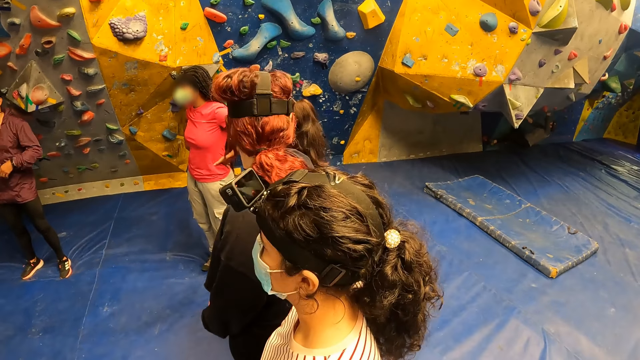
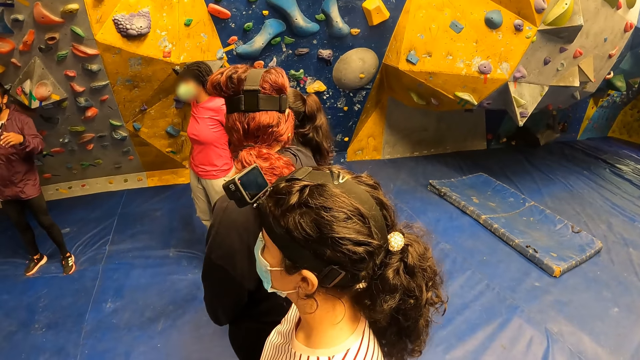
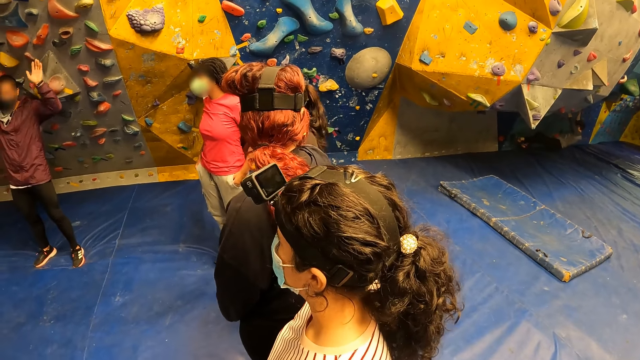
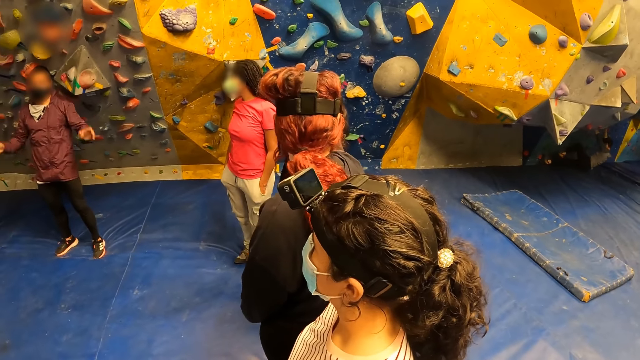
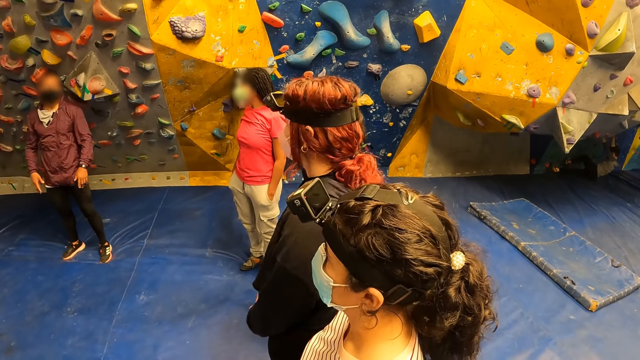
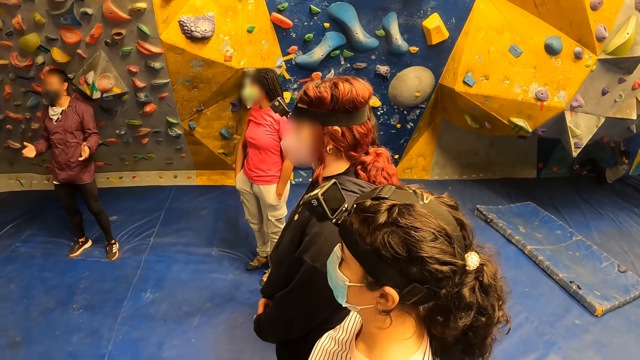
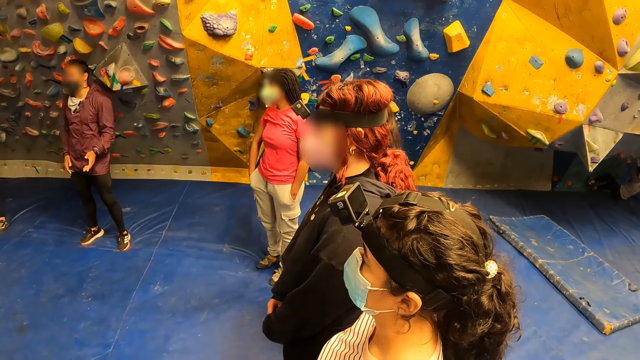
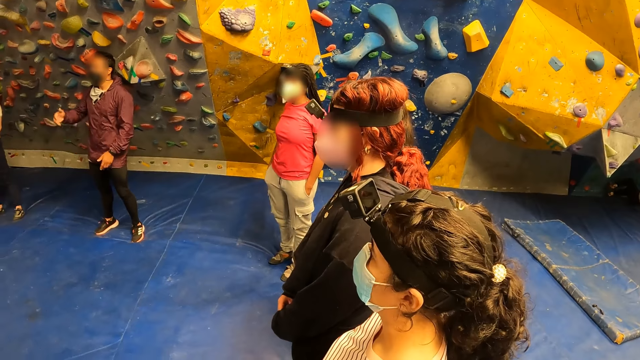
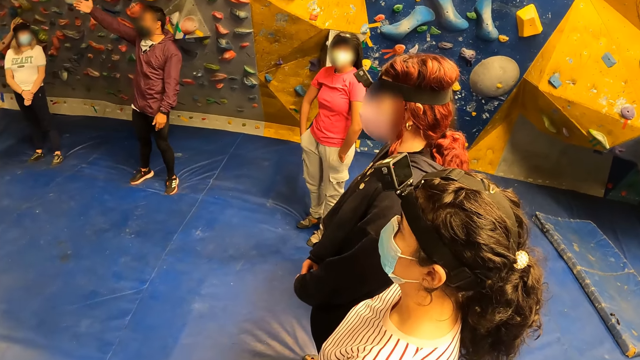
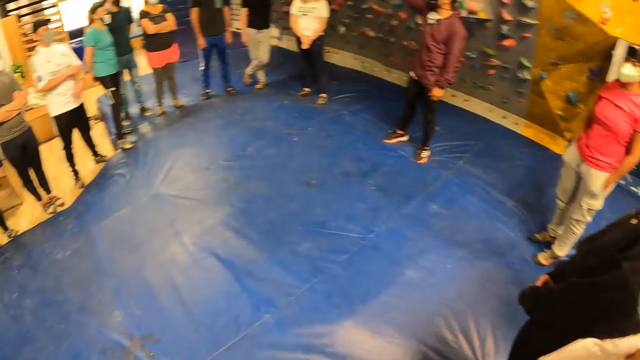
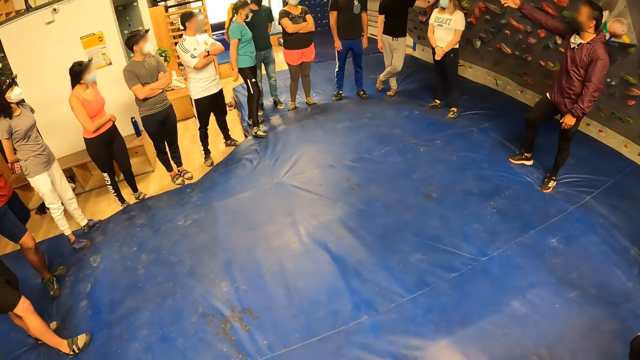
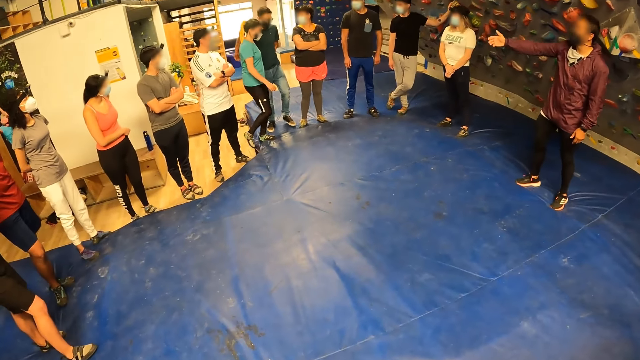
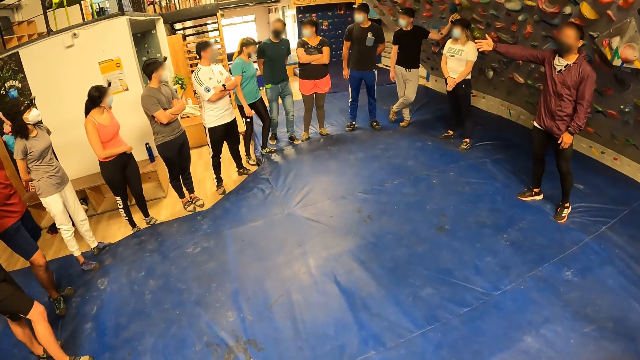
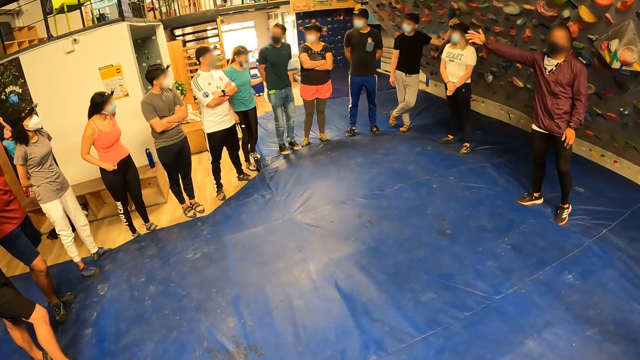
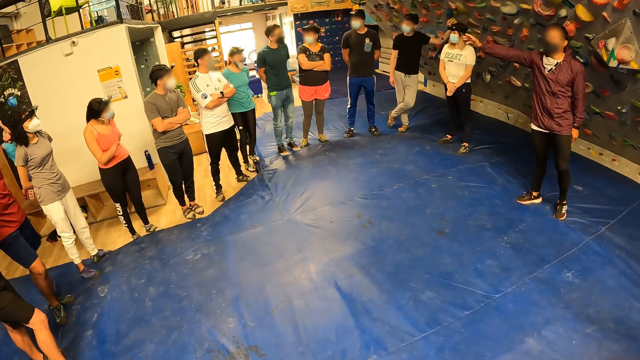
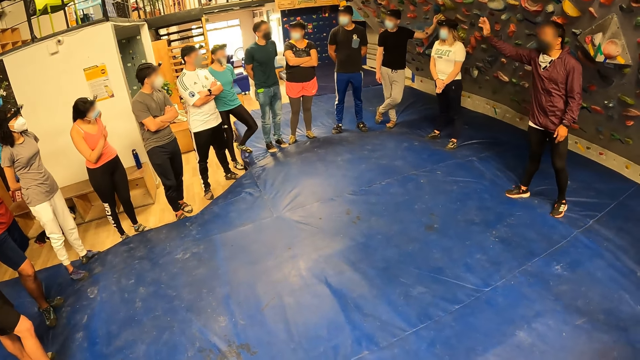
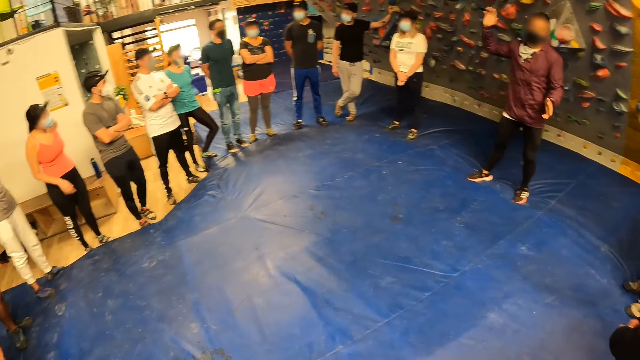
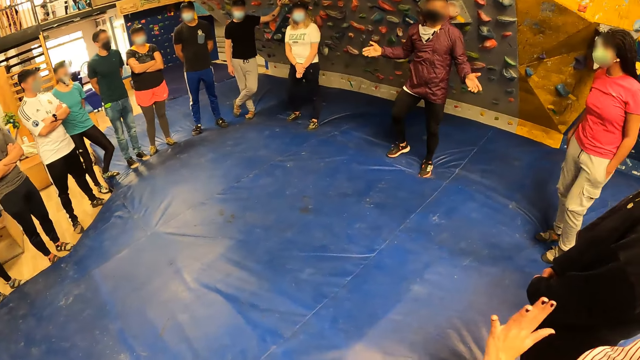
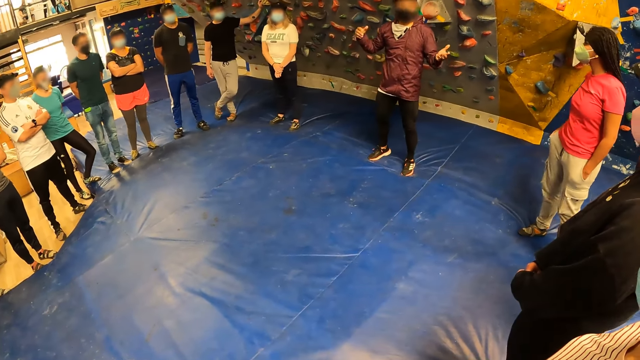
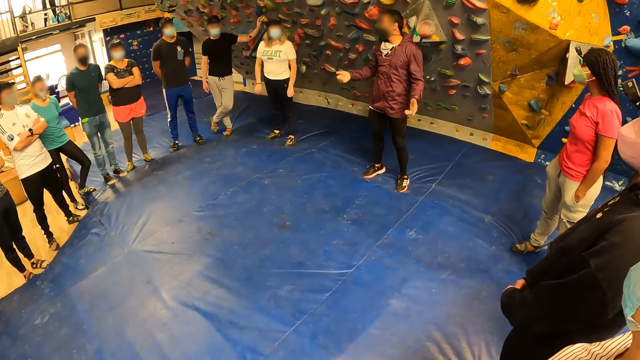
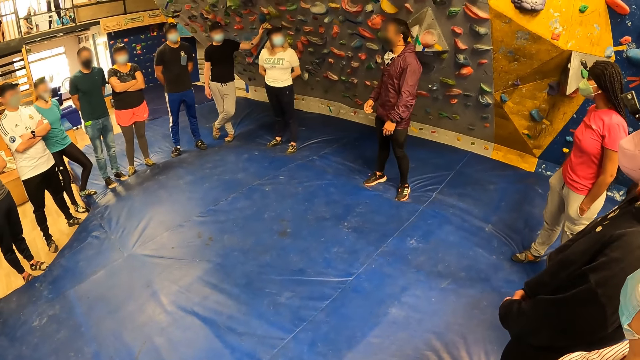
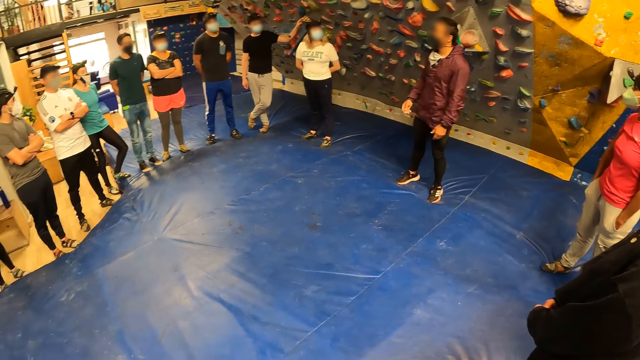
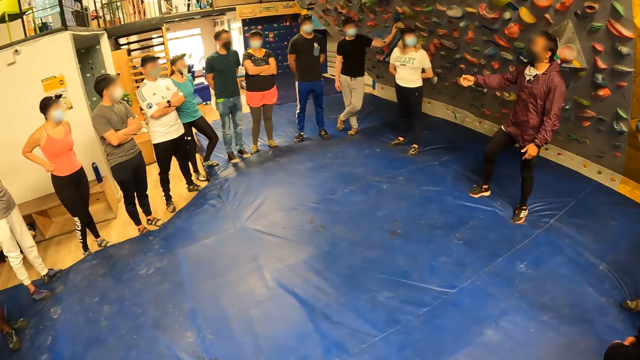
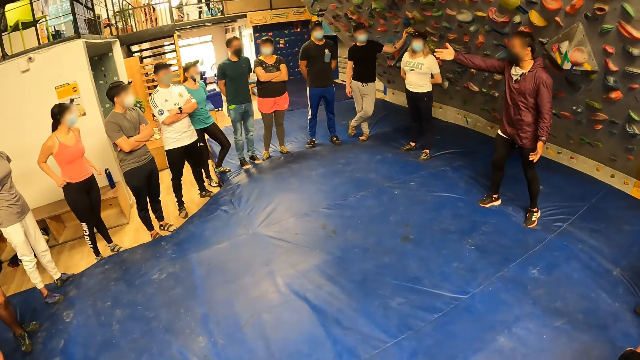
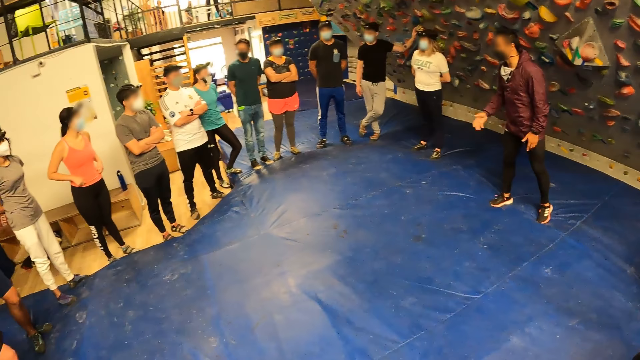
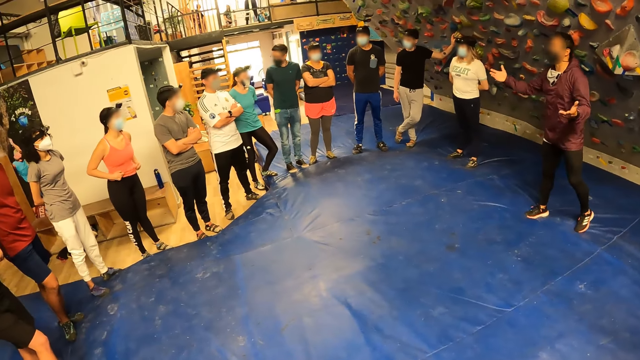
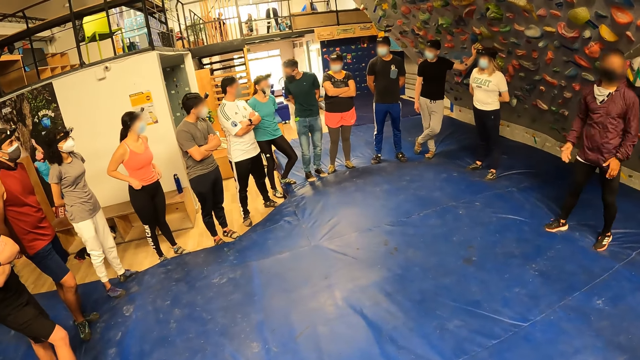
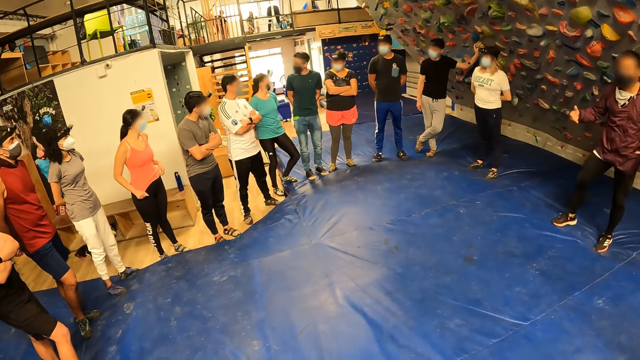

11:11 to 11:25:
A lady looks around. Another lady moves aside. A man enters the circle. Another lady touches her chest. Another lady moves her hand. A woman adjusts her clothes with her hands.

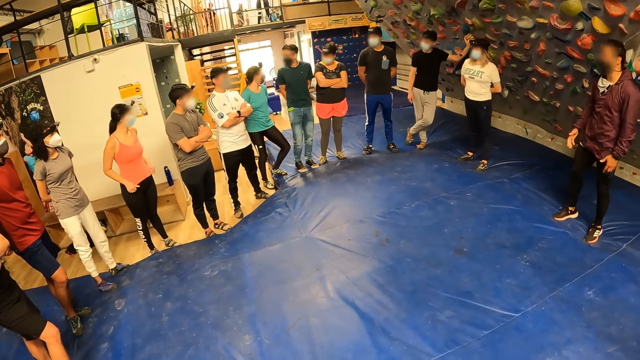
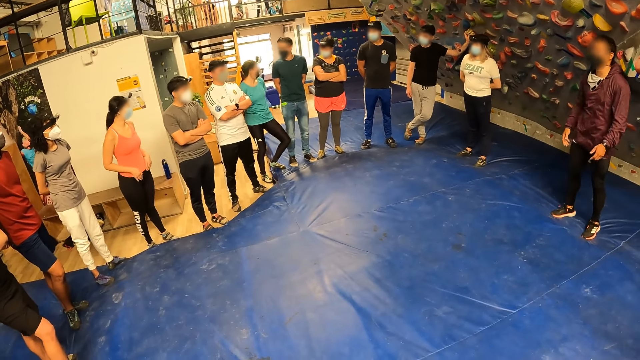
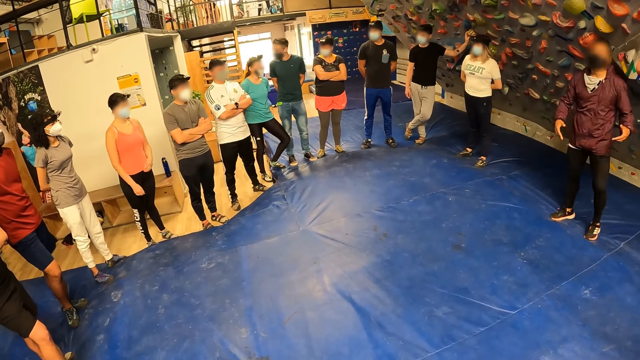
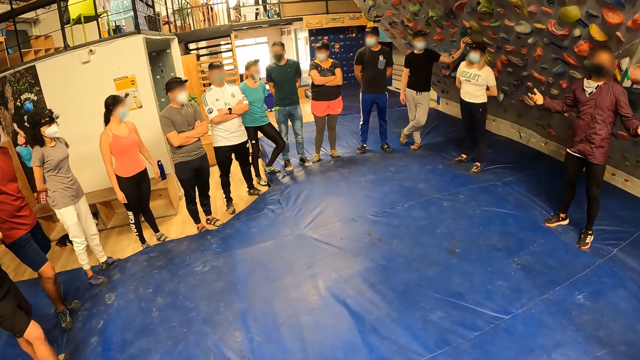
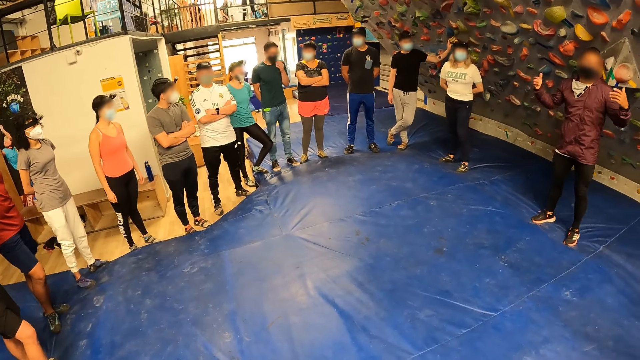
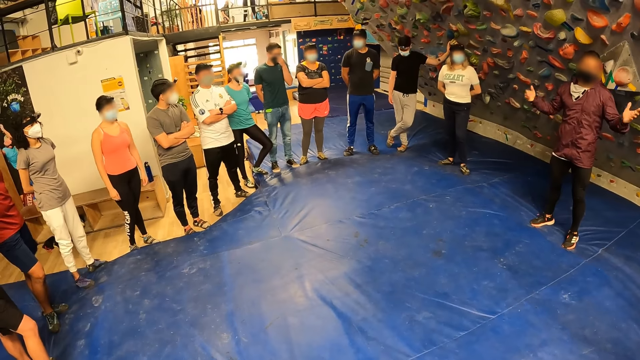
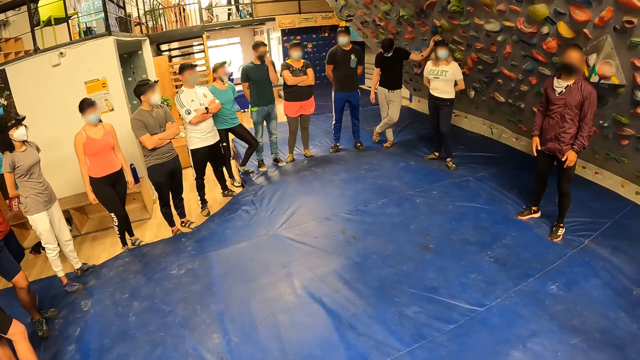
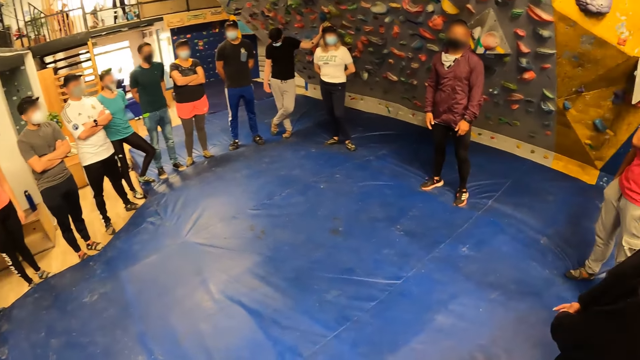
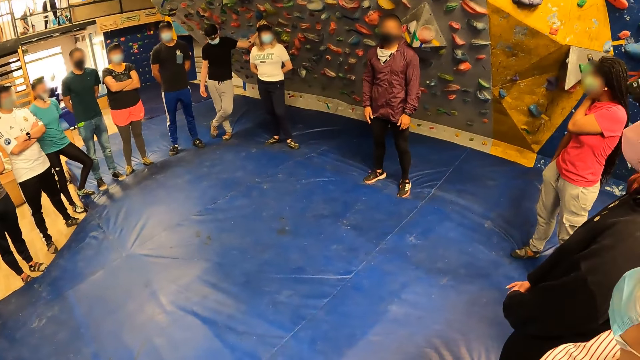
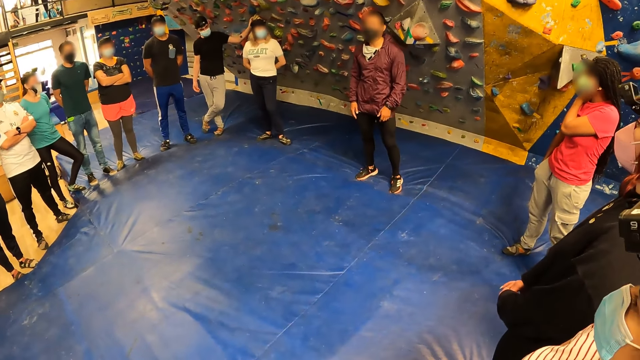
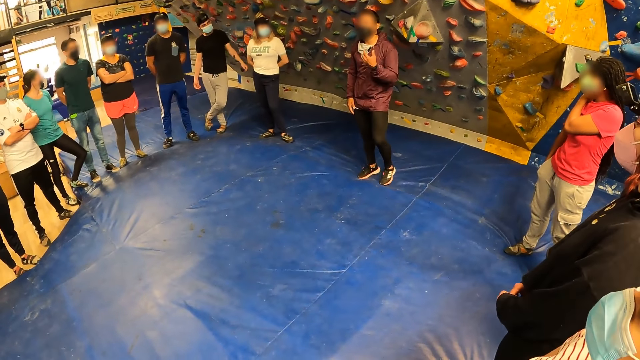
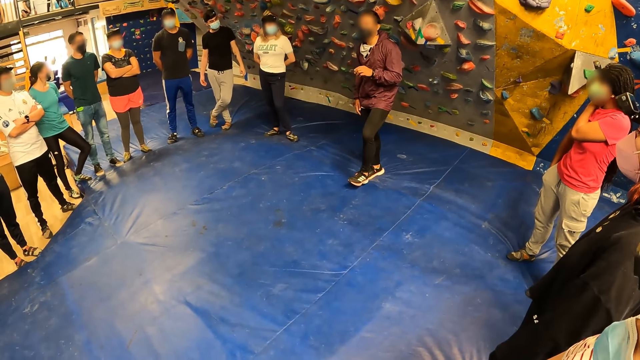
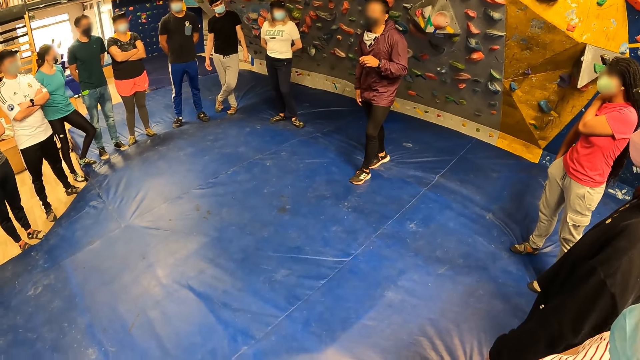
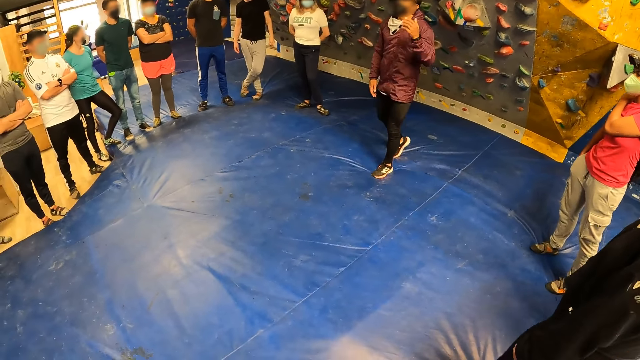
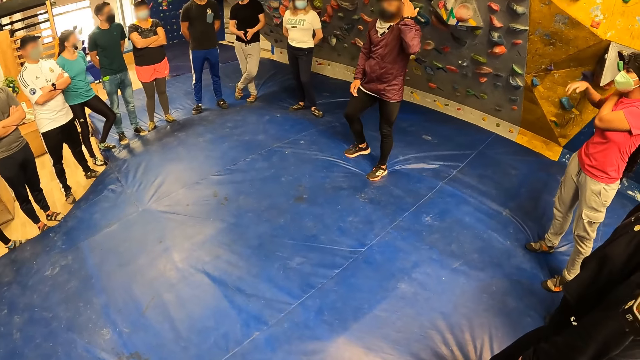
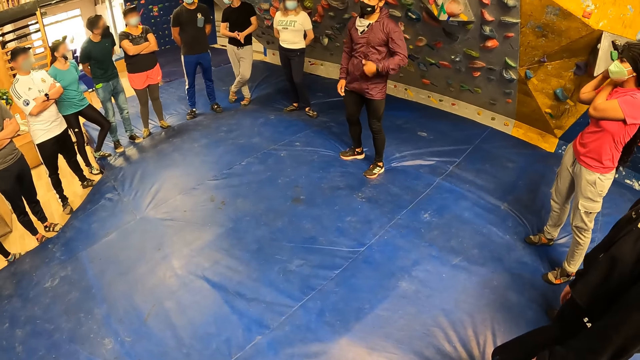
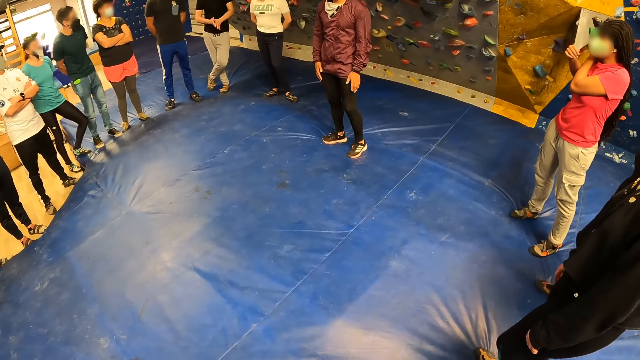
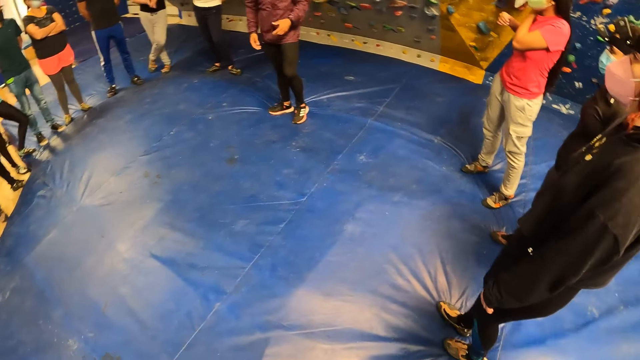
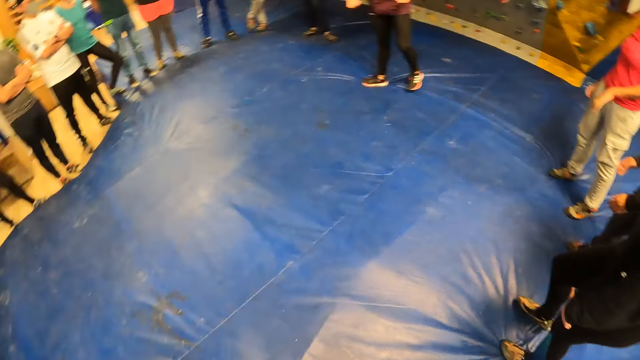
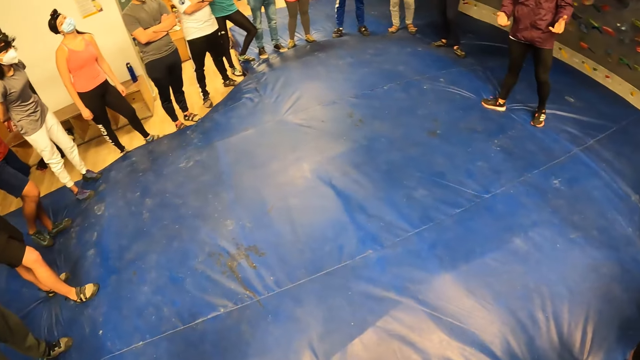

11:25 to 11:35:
A man adjusts his nose mask with his left hand. The man touches his nose. A lady moves her hand.
